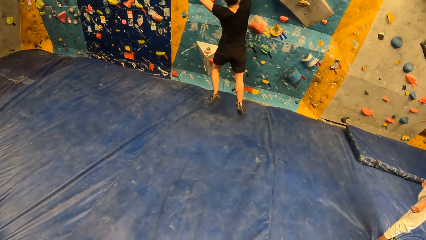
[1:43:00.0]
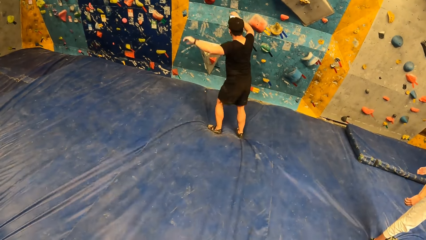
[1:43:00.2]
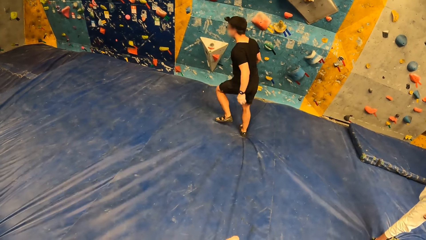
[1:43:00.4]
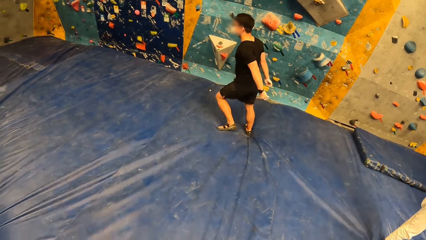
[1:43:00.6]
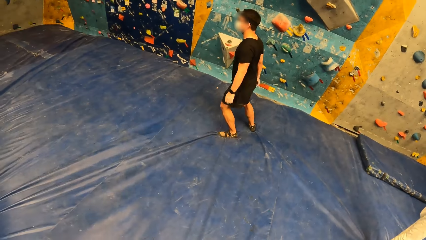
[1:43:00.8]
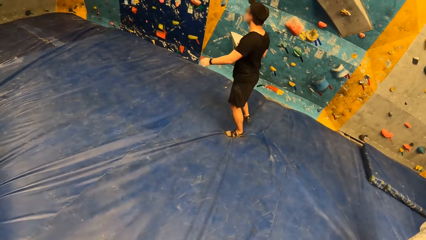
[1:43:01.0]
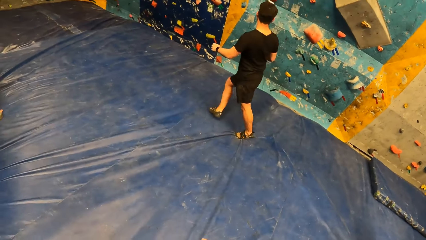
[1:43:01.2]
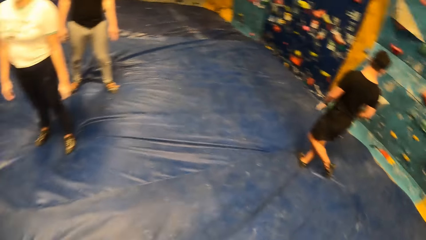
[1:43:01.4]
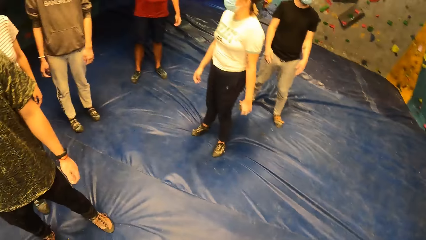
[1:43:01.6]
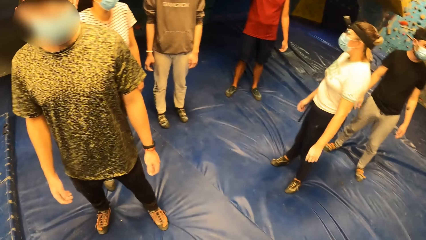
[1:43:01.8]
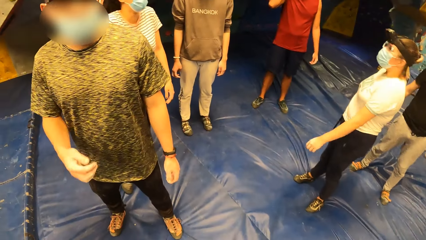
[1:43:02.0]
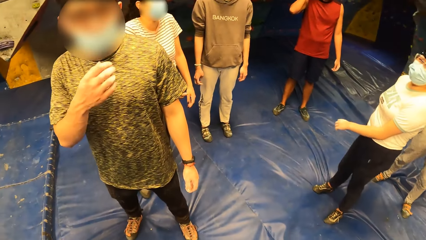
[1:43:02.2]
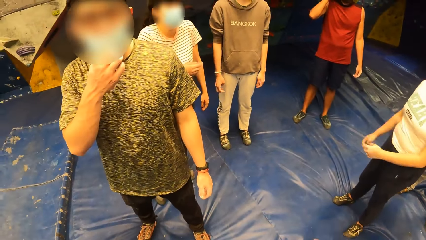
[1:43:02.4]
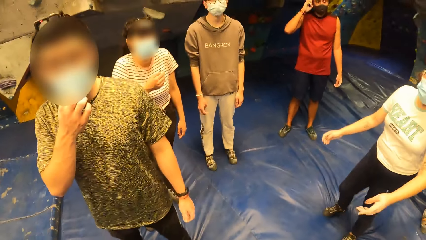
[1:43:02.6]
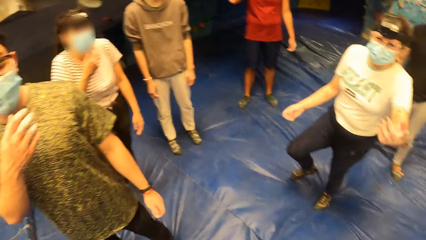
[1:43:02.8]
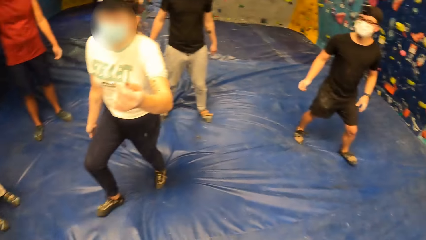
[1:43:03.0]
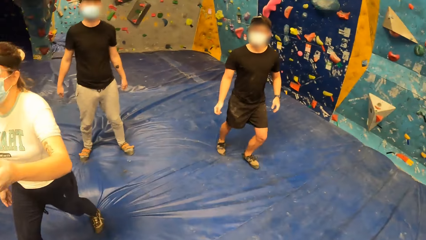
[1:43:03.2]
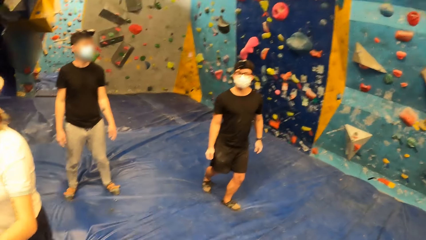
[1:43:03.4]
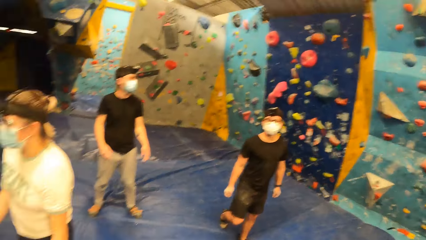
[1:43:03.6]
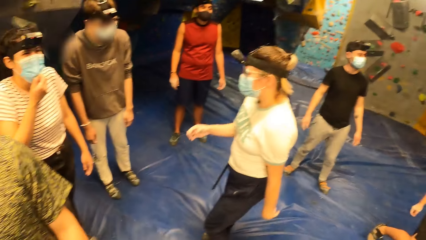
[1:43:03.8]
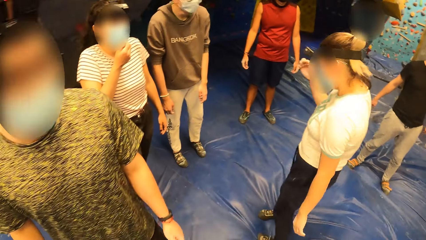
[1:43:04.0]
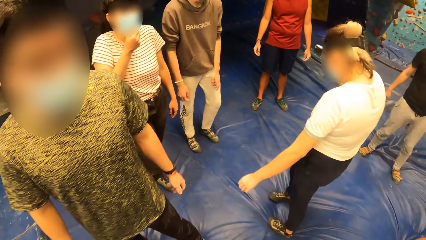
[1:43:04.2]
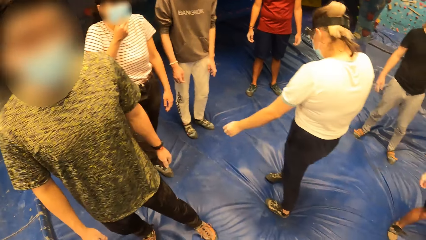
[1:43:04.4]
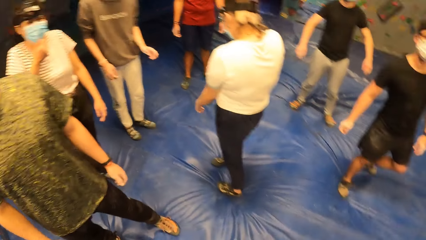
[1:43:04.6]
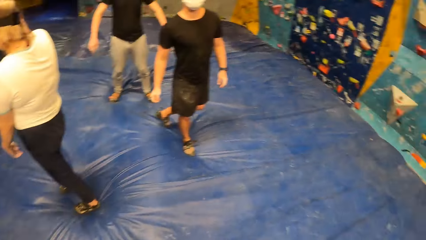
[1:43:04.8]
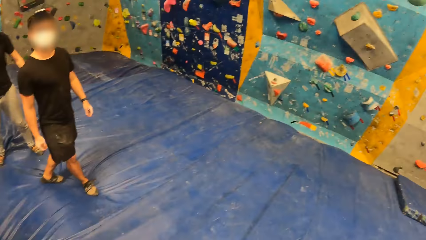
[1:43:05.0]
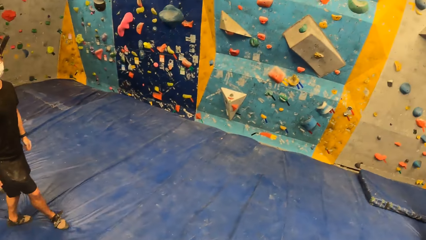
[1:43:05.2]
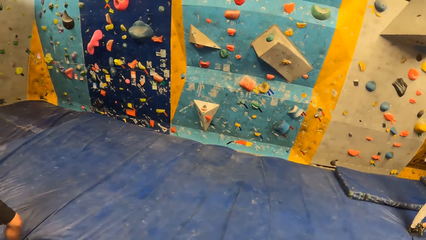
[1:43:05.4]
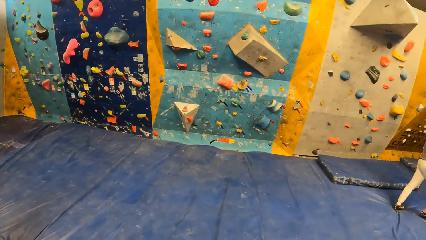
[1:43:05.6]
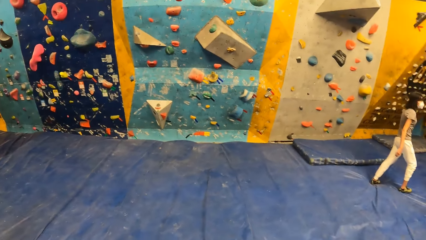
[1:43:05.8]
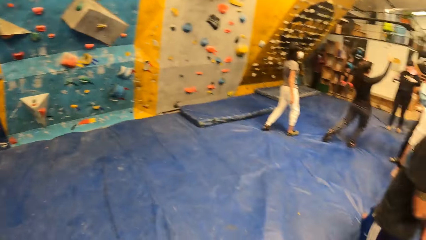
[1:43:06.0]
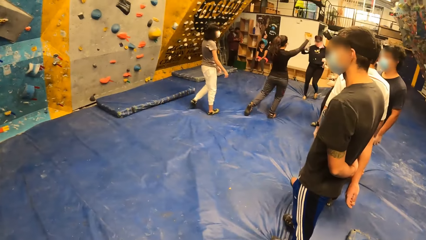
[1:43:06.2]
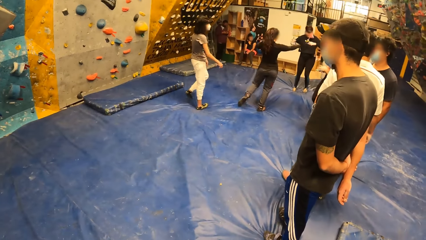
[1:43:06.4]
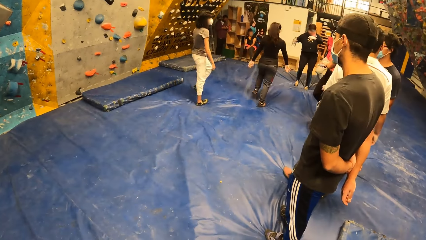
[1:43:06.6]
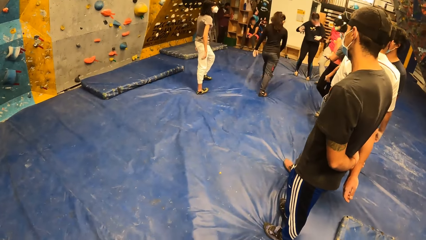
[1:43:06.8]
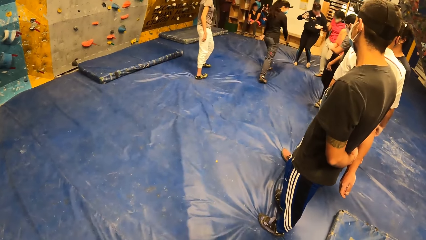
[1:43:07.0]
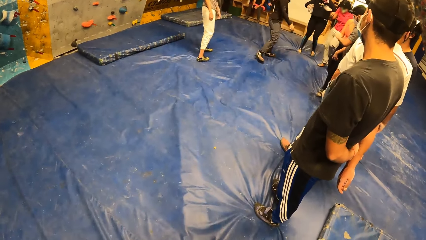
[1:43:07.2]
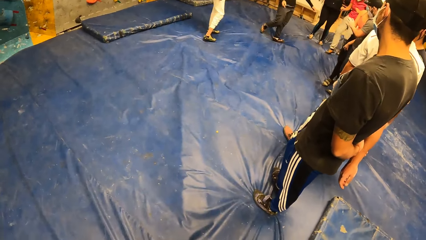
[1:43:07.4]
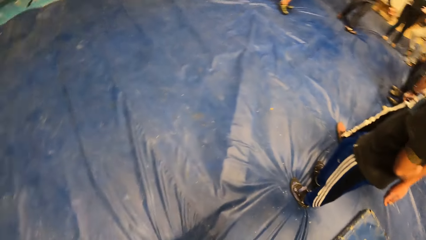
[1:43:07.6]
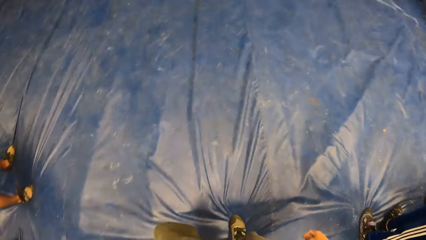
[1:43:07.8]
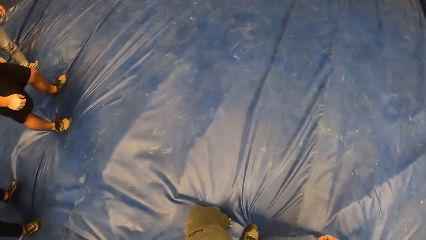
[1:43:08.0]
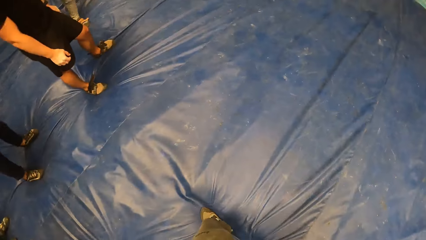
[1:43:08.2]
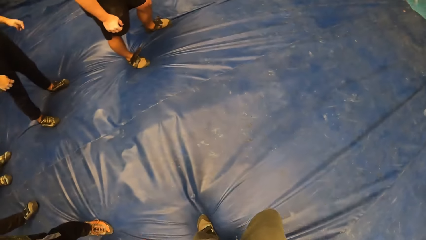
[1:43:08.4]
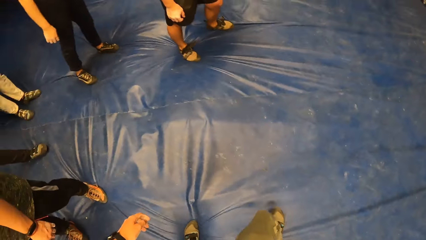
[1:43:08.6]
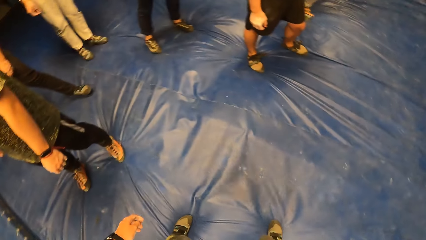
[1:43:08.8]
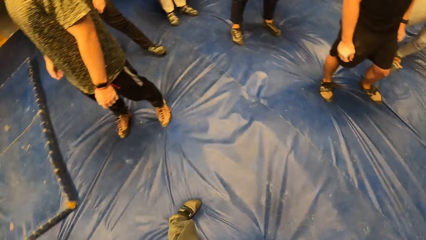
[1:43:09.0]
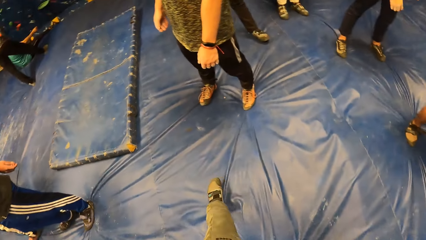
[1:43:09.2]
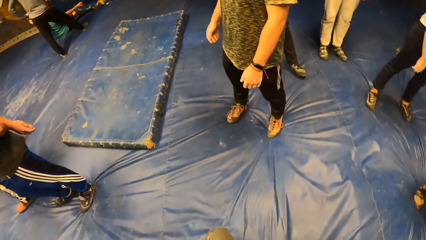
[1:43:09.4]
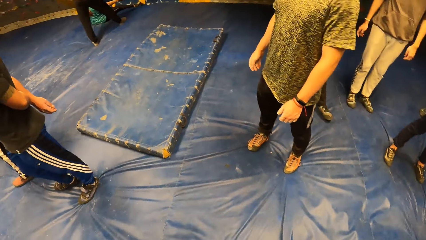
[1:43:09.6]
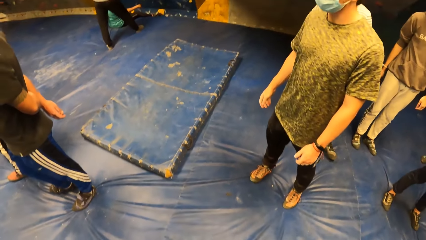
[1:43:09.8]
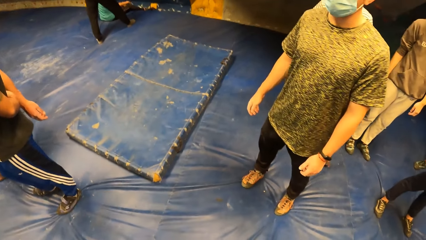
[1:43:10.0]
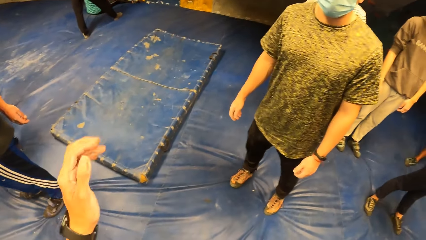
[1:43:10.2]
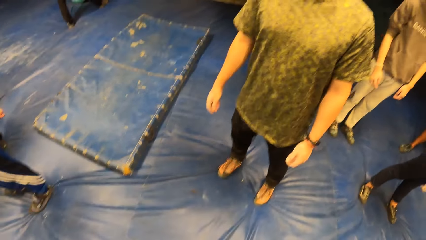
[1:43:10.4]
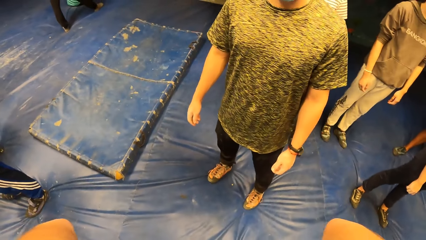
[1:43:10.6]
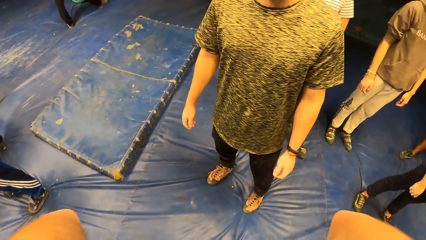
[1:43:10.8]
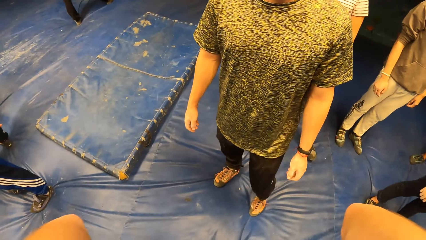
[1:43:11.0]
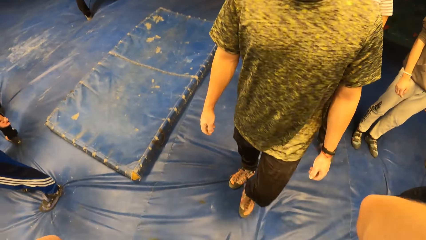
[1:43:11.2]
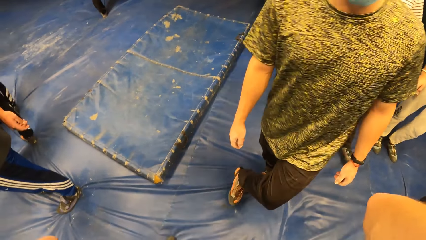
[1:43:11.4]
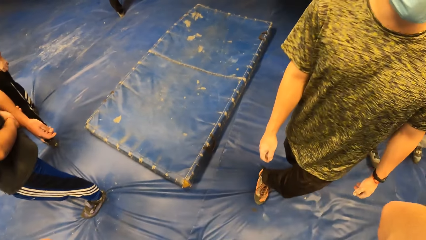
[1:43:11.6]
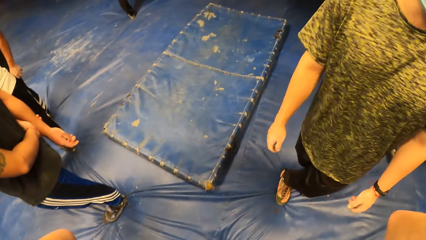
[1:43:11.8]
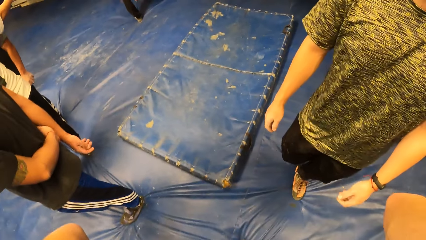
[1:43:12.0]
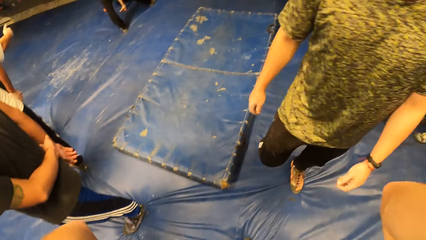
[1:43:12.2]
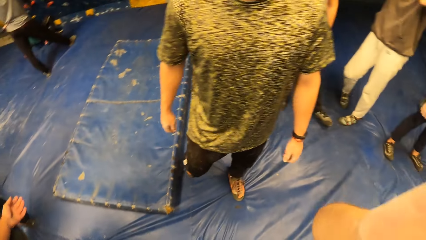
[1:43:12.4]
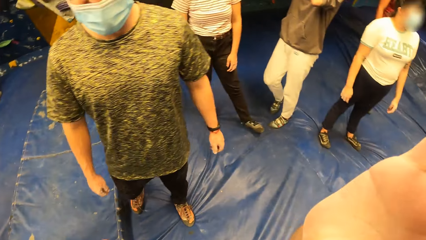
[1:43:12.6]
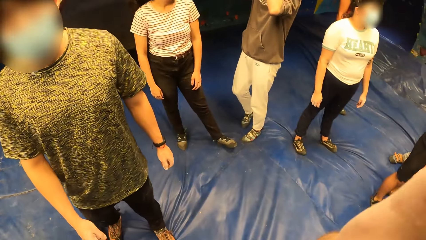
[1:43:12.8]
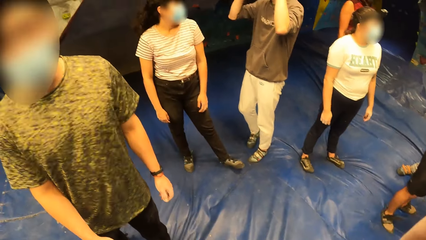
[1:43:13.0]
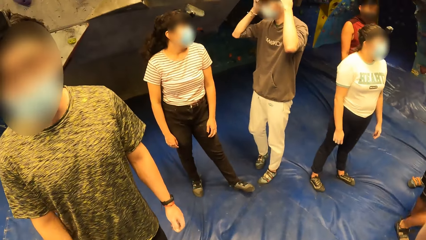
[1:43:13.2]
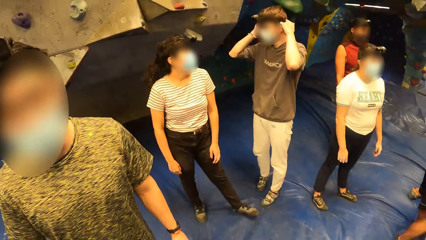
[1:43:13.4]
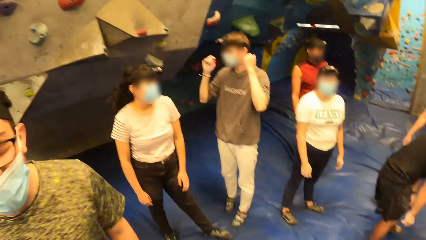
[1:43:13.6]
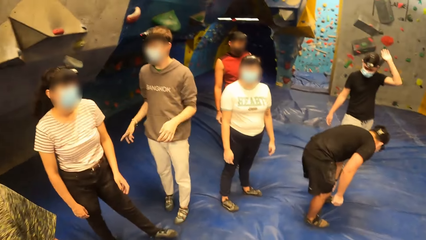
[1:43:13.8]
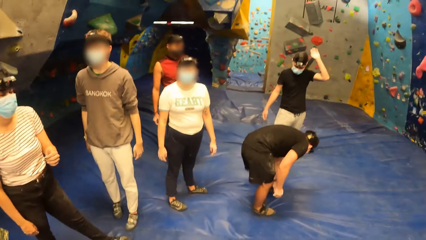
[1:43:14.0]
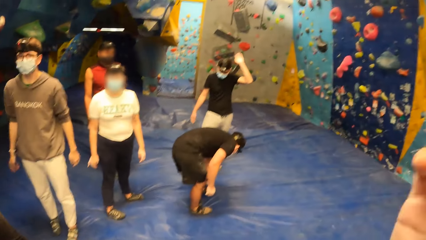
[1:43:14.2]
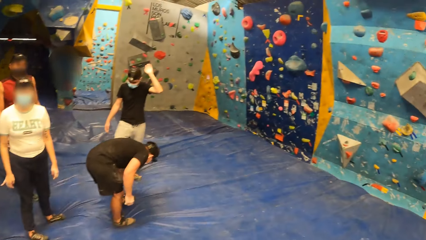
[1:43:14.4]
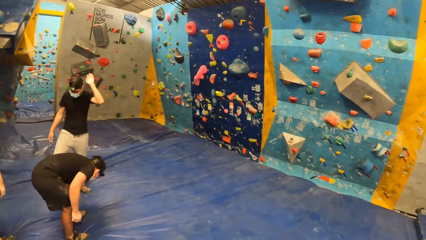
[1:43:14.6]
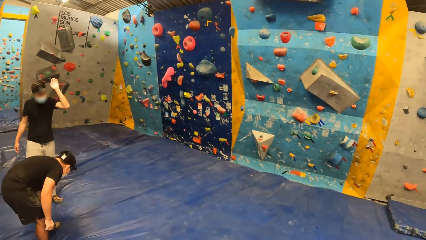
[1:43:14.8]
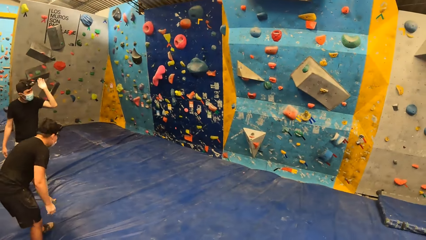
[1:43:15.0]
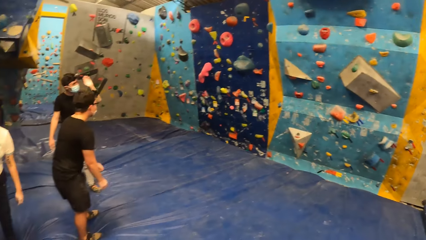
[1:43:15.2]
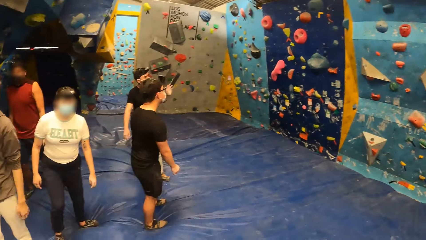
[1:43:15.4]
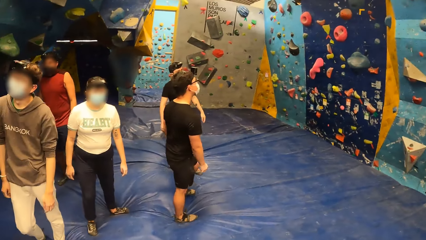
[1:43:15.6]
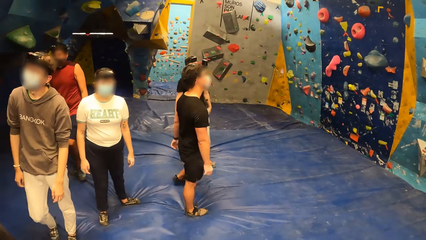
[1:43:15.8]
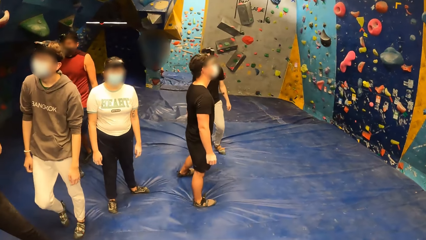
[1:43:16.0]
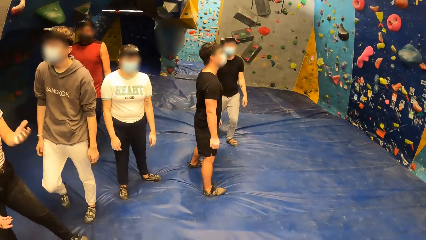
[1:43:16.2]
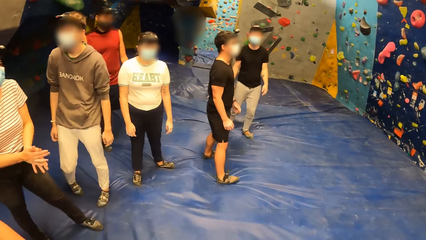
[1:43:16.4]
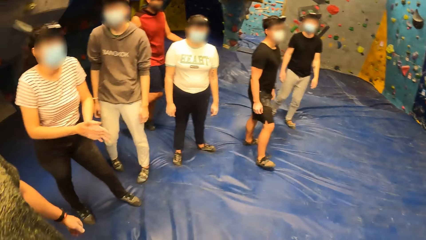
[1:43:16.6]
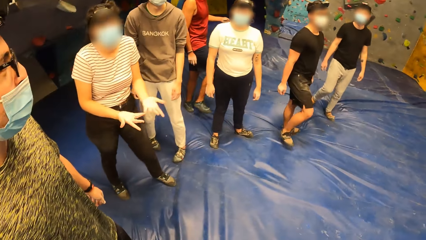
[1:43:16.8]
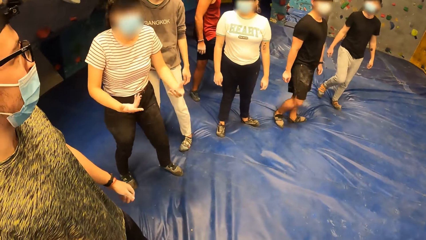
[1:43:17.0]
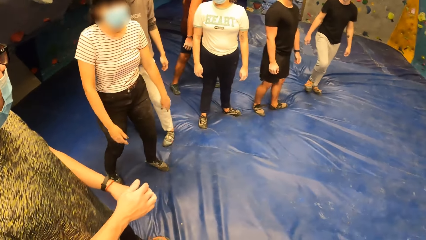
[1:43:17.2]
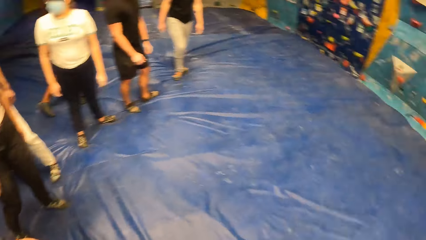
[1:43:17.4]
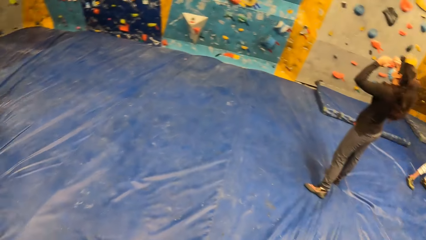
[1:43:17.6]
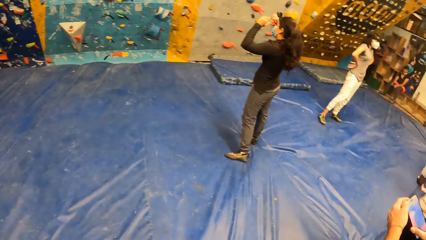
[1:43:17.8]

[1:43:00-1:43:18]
A man climbs the climbing board, jumps off the climbing board, walks on the bouncing mat. Another man holds his head. The camera wearer looks around the room. A woman walks on the bouncing mat. The camera wearer looks around the room. The first man walks on the bouncing mat. The first man stands on the bouncing mat. The camera wearer looks around the room. They adjust the camera. They look around the room. The first man bends, stands up. The other man walks on the bouncing mat.
